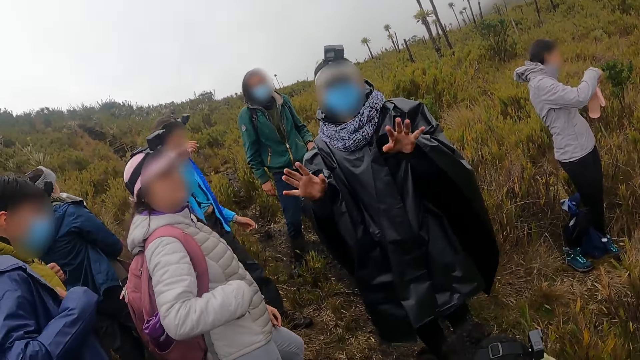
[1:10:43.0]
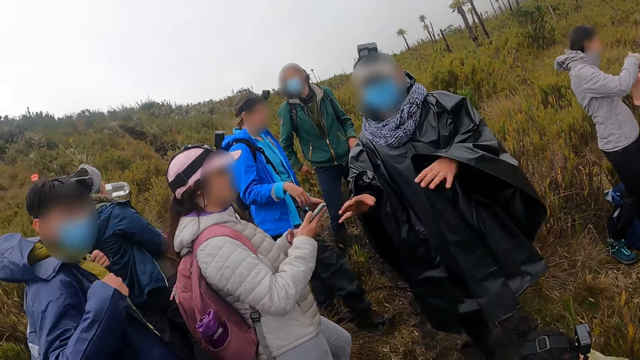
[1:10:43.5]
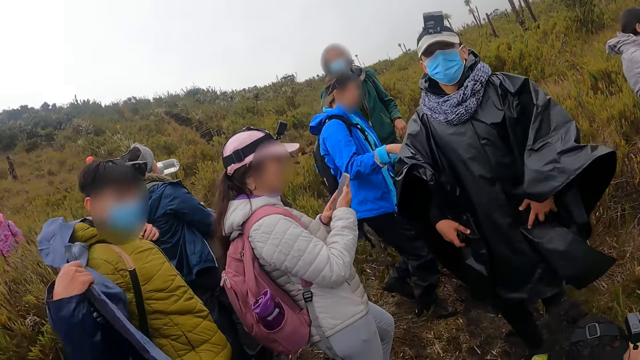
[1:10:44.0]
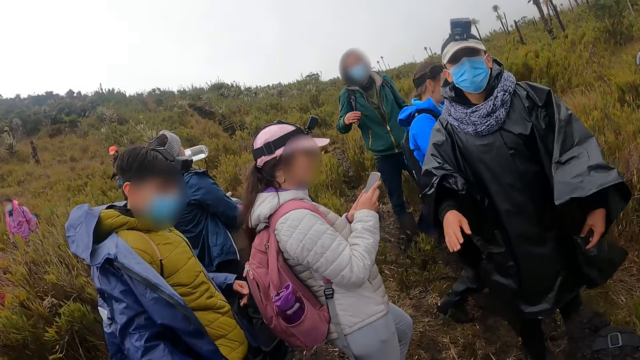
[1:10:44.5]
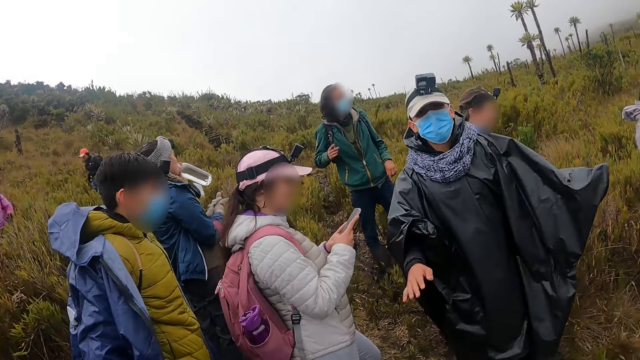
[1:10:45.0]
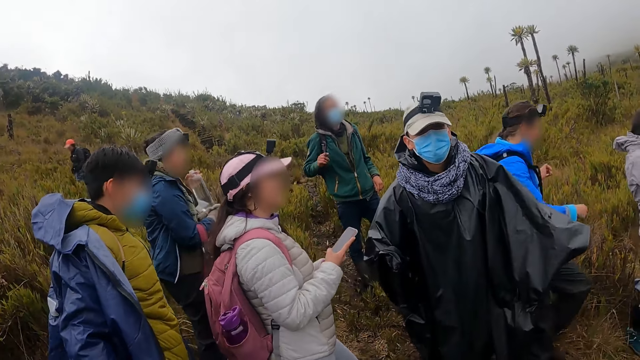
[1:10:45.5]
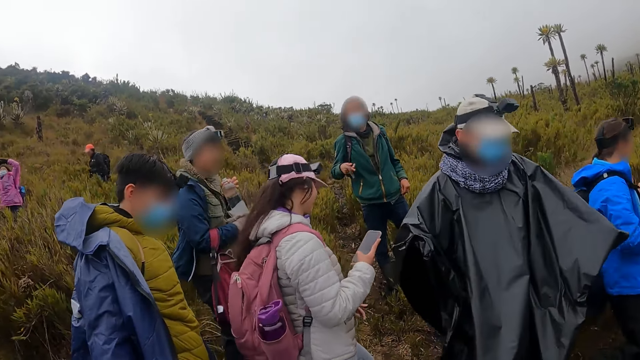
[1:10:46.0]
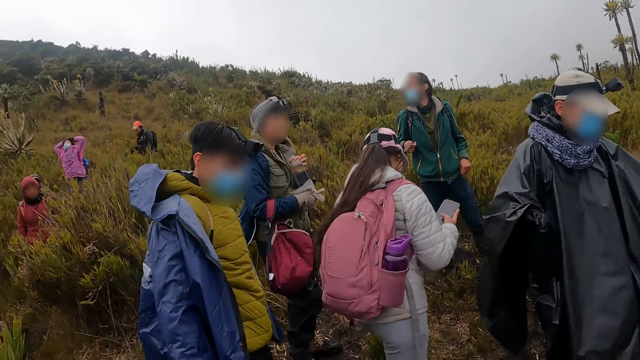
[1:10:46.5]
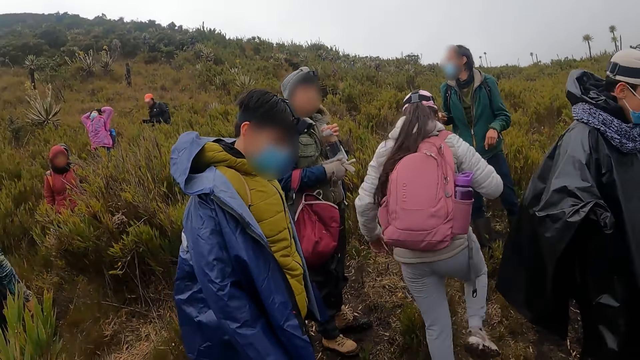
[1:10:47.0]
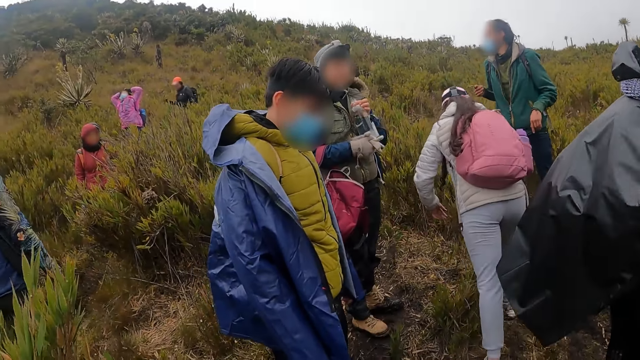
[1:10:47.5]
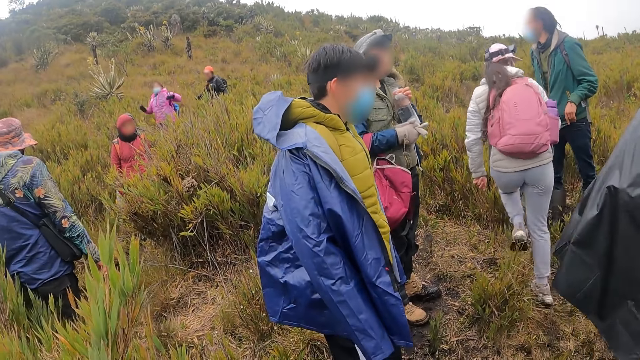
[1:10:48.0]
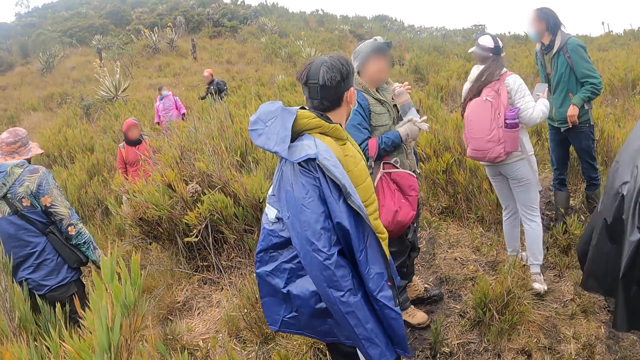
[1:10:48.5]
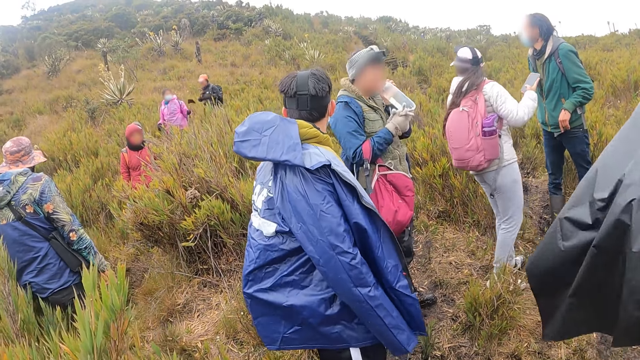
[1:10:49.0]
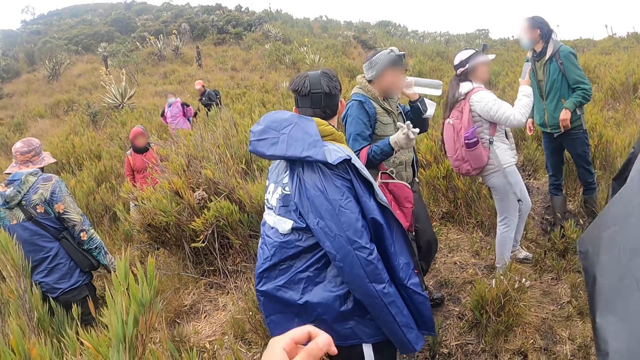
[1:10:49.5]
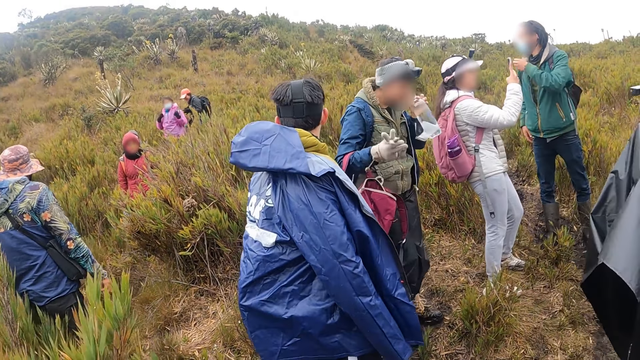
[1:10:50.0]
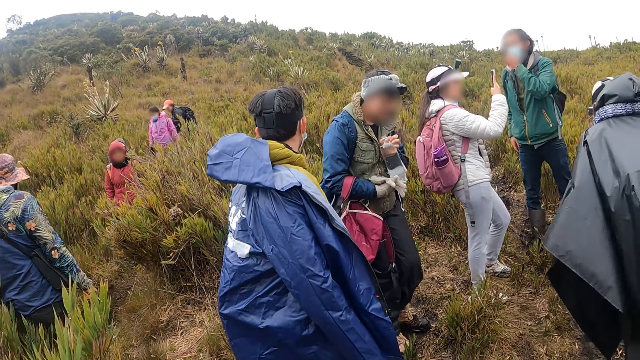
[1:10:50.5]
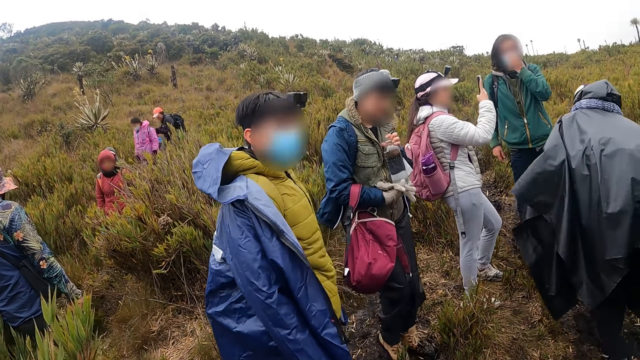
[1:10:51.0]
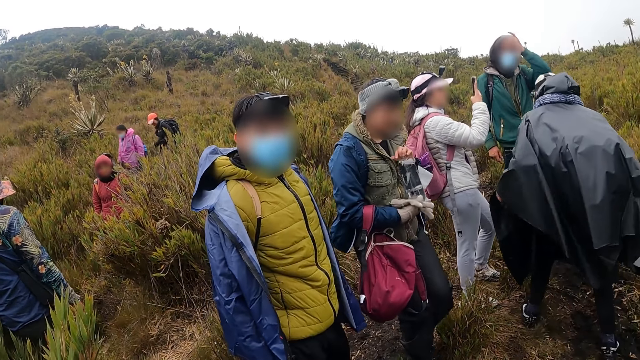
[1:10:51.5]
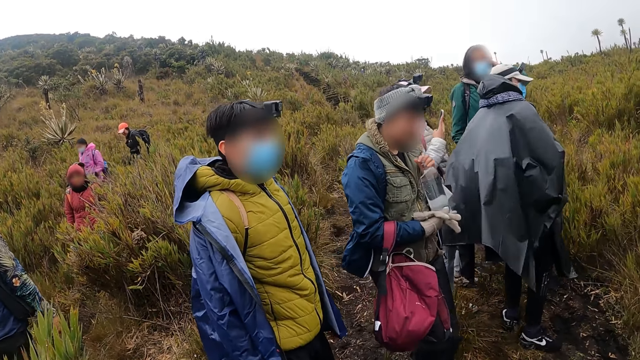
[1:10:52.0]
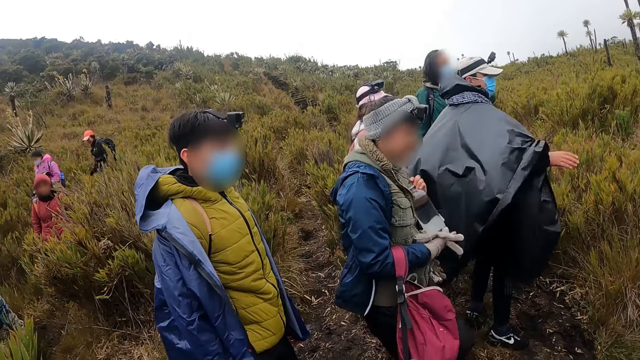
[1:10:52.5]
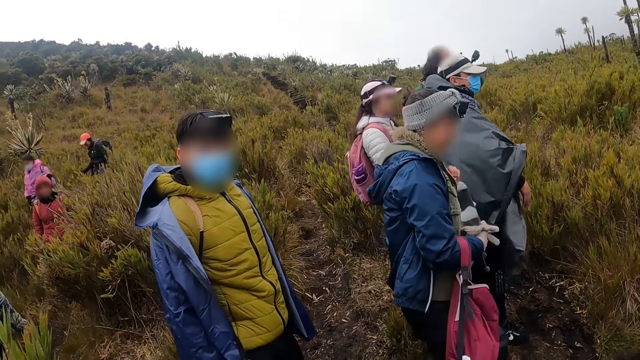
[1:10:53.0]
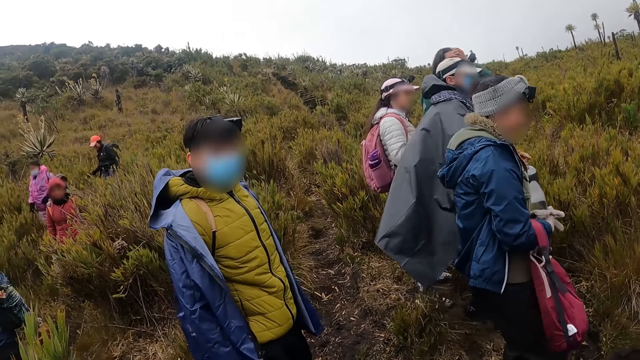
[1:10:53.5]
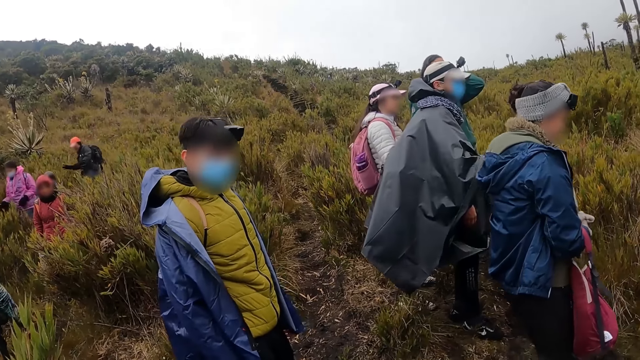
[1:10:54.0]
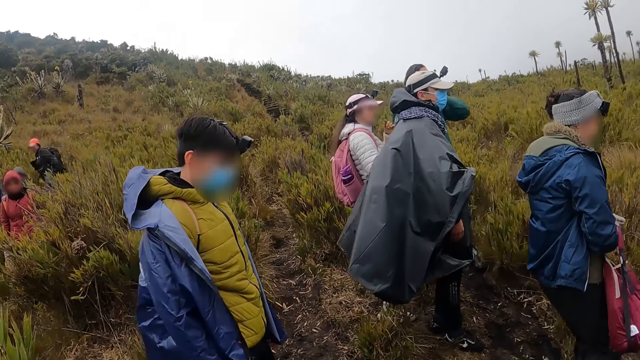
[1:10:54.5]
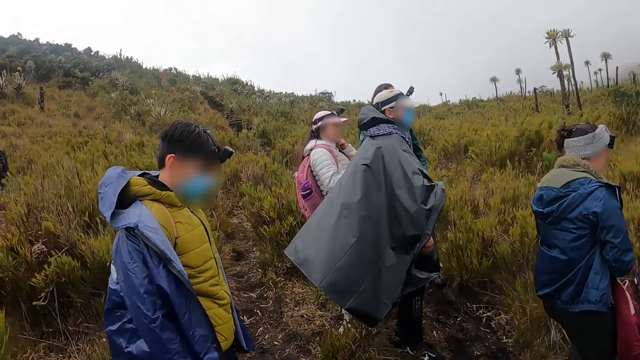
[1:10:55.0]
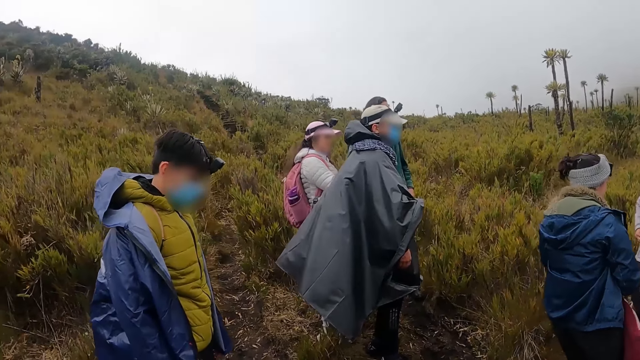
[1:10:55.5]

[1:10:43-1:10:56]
A woman removes the phone from her jacket pocket with her right hand. Another woman drinks from a bottle of water in her left hand. The first woman holds the phone with both hands and operates the phone with both hands. The other woman holds the bottle of water with both hands. The first woman removes her left hand from the phone and walks through the bushy hill. The other woman removes her right hand from the bottle of water in both hands. The first woman operates the phone with her right hand. The other woman drinks from the bottle of water in her left hand and holds the bottle of water with both hands.

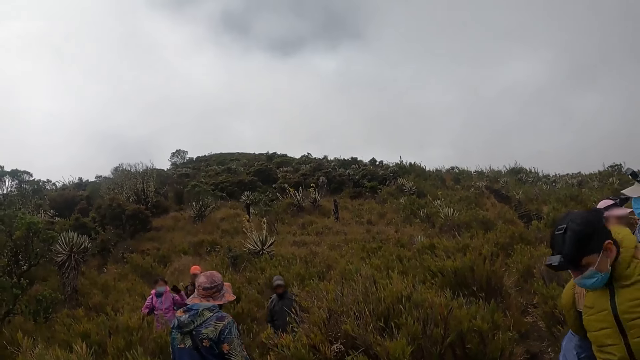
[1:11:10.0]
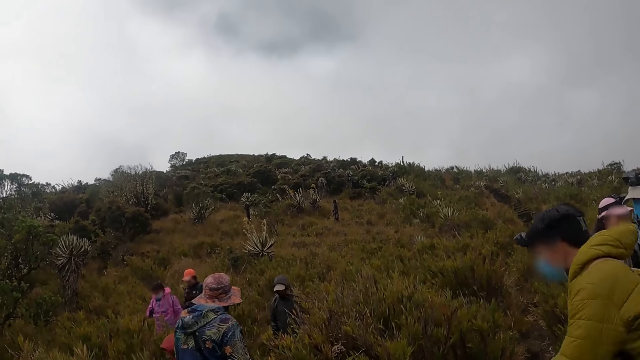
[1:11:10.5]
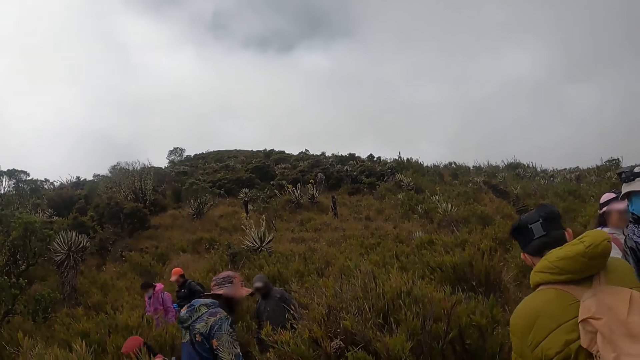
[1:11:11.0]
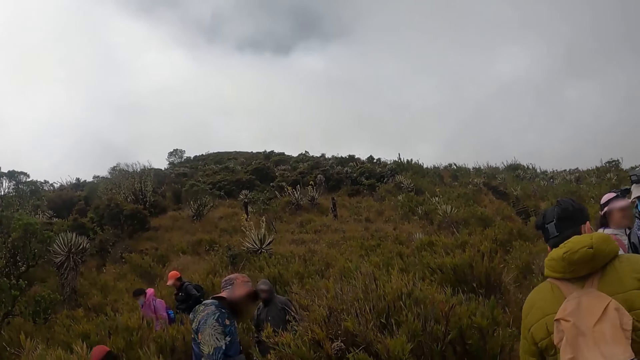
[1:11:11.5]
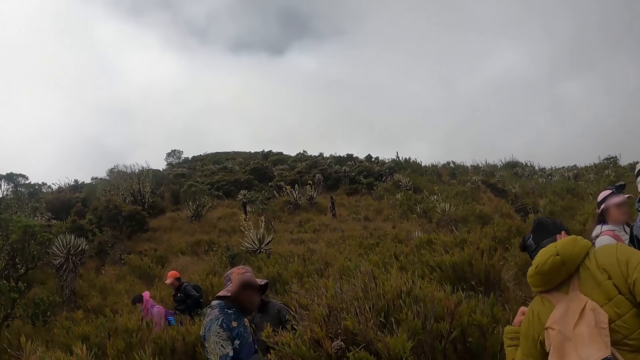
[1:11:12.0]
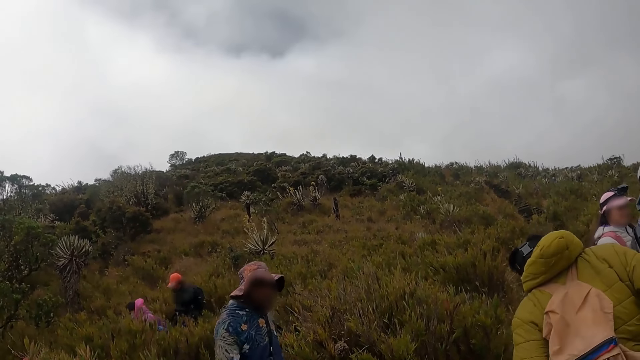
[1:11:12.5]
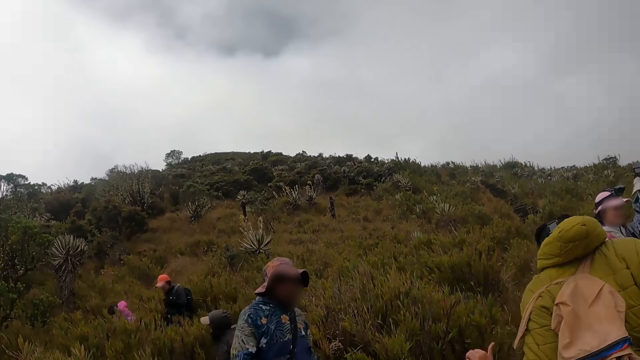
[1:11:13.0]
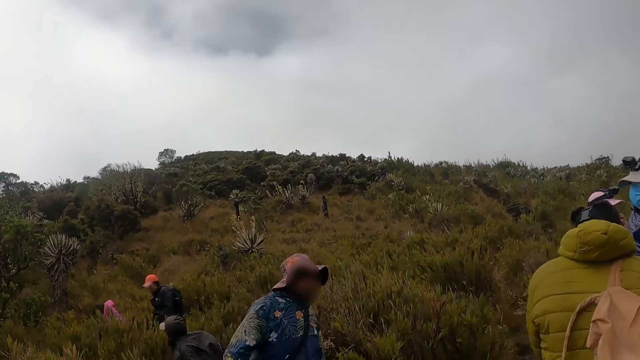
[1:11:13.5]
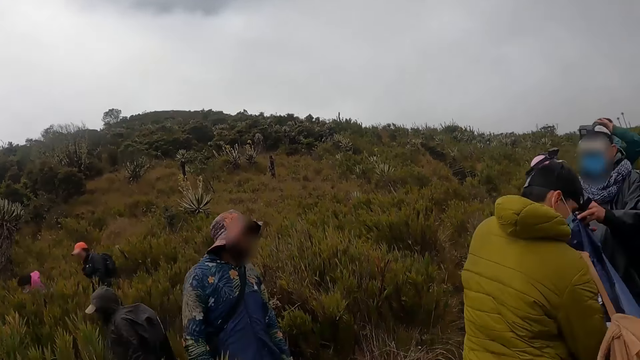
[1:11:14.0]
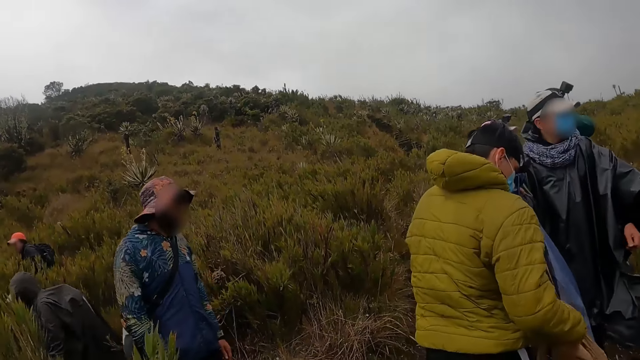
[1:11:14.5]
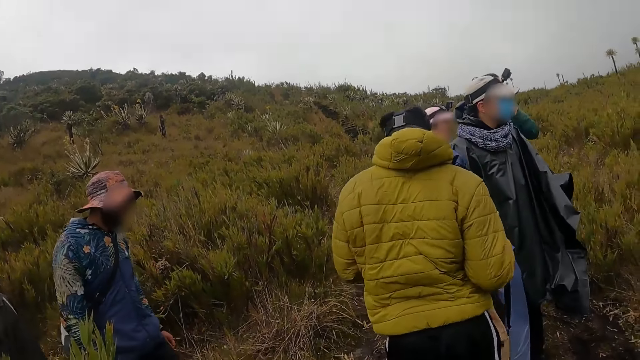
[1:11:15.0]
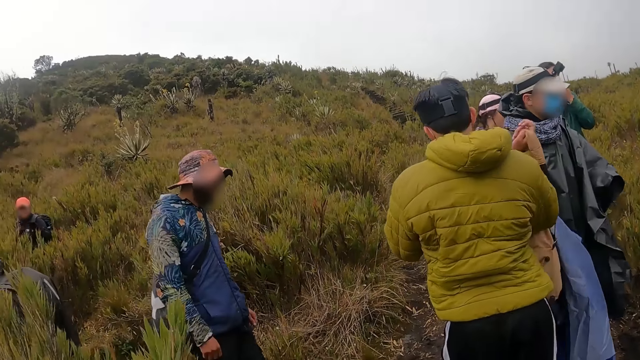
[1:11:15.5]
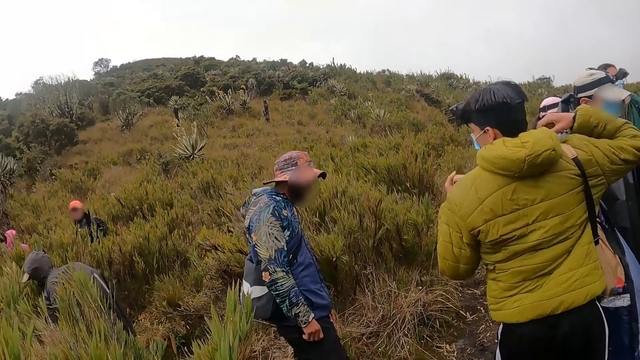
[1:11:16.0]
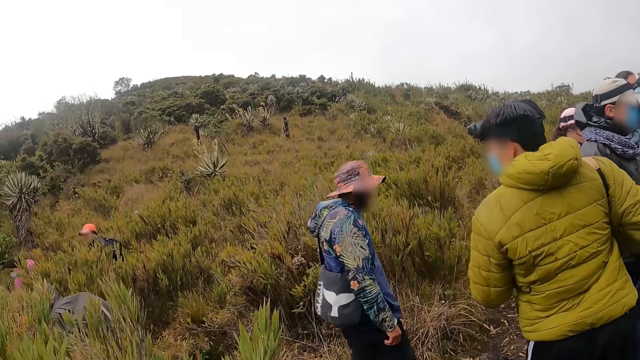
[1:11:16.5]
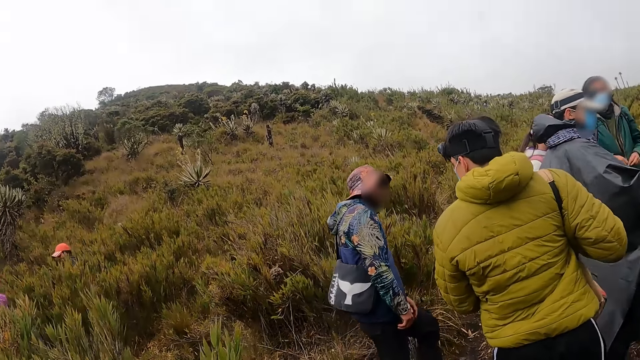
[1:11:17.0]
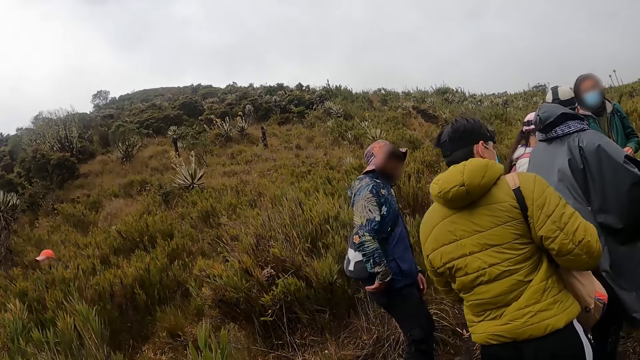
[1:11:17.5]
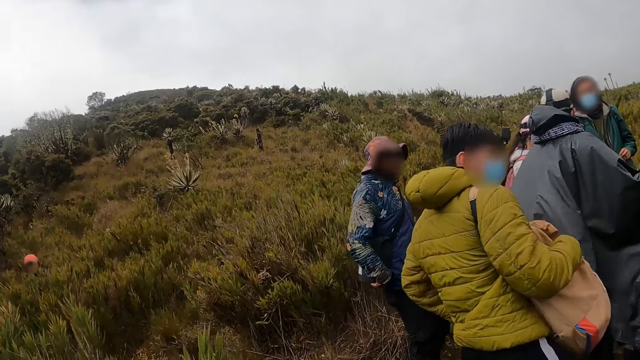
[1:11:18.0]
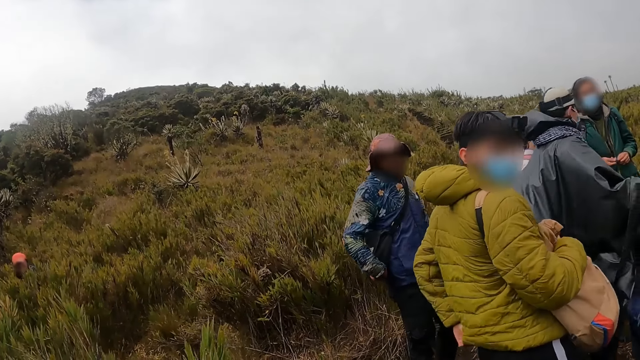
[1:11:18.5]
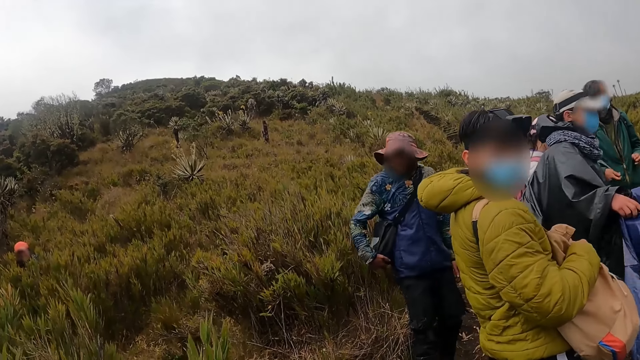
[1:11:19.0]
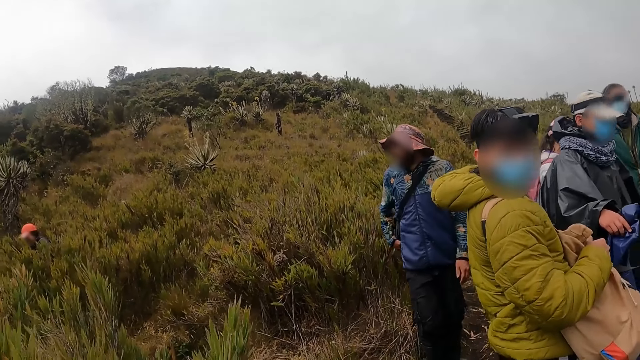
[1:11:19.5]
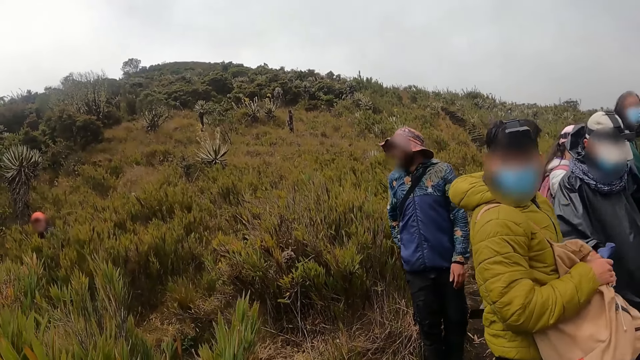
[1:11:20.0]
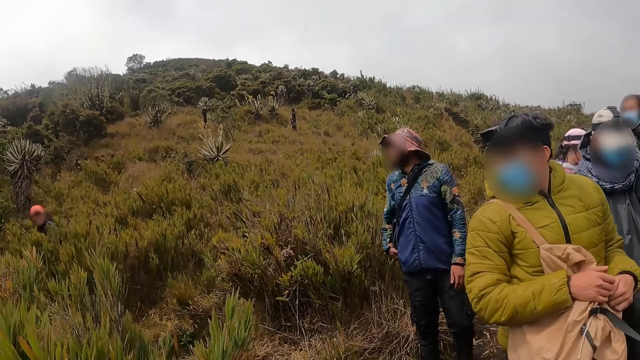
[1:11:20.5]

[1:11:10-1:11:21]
A man removes a bag from his back with both hands. The man wears the bag with both hands.
